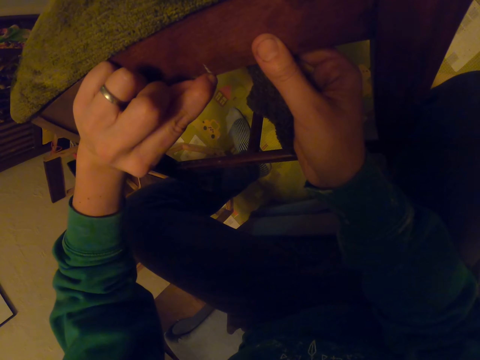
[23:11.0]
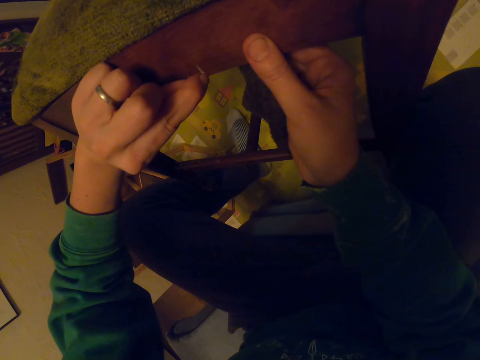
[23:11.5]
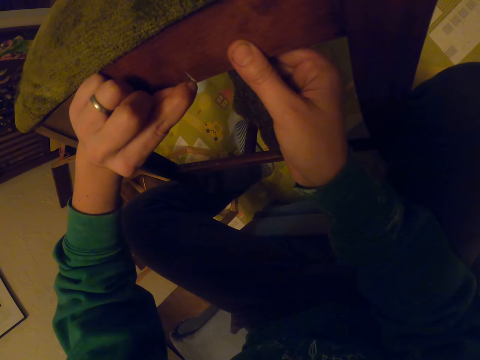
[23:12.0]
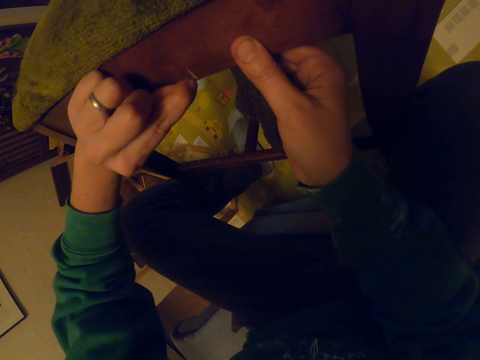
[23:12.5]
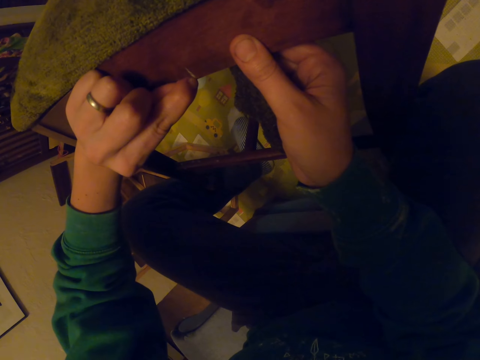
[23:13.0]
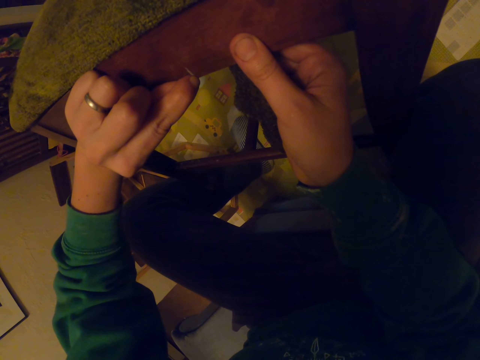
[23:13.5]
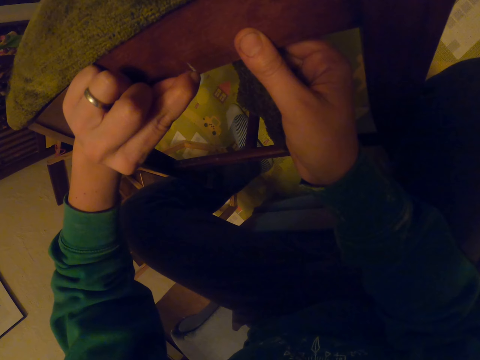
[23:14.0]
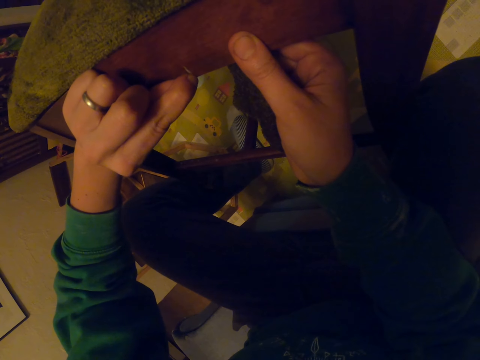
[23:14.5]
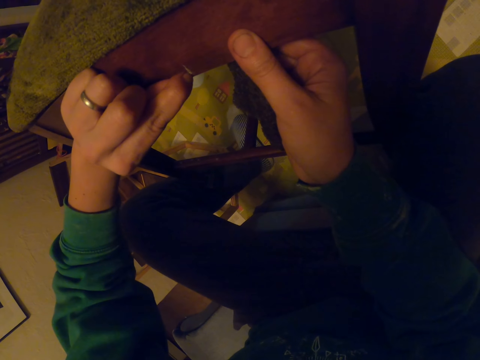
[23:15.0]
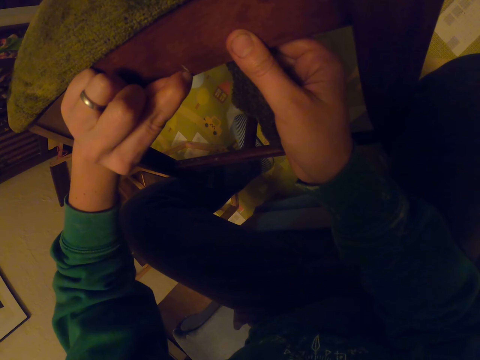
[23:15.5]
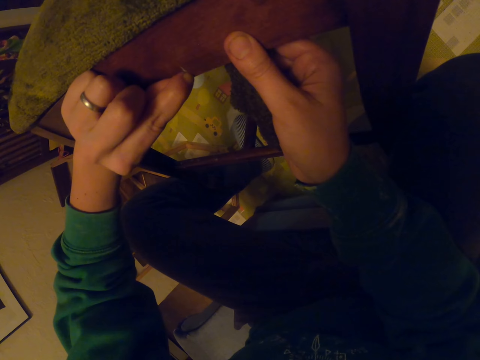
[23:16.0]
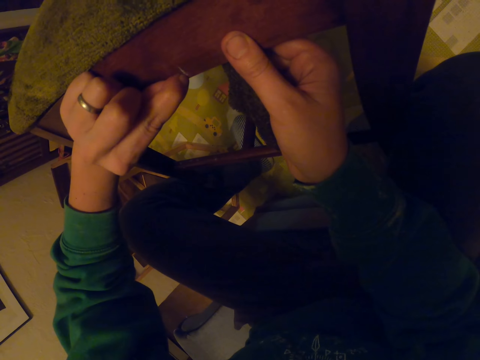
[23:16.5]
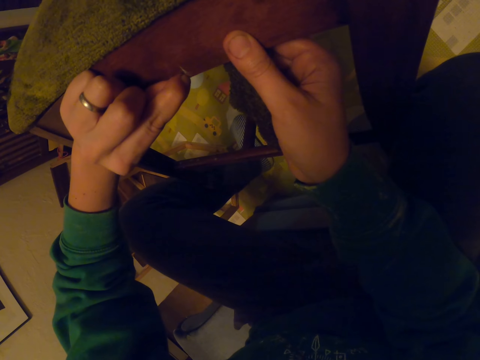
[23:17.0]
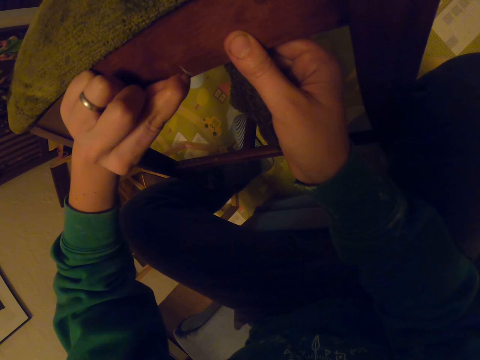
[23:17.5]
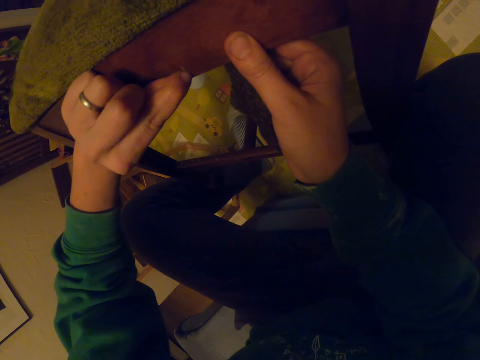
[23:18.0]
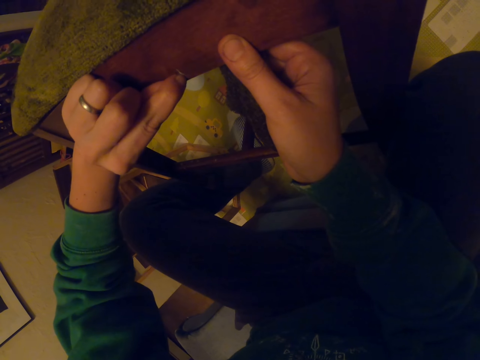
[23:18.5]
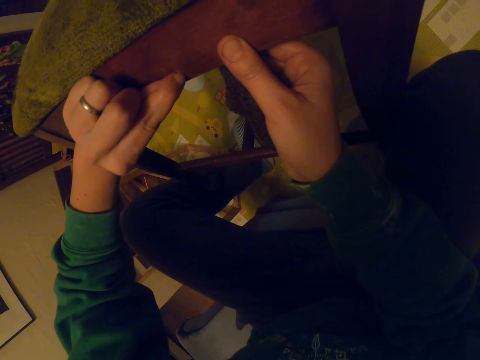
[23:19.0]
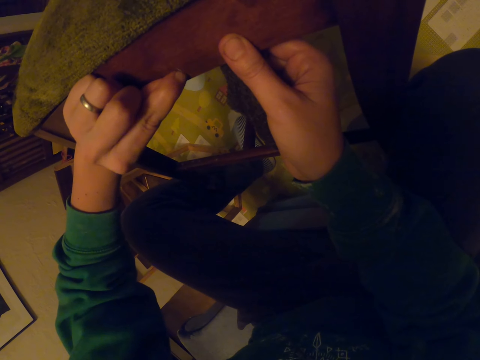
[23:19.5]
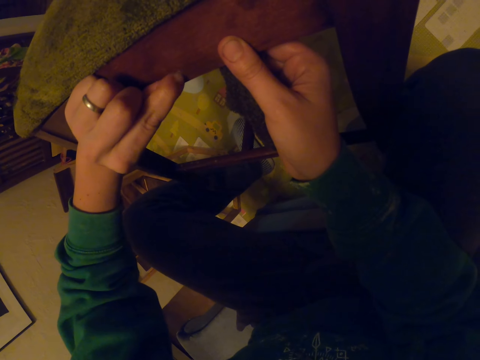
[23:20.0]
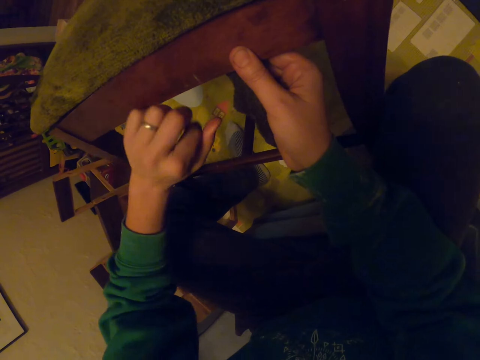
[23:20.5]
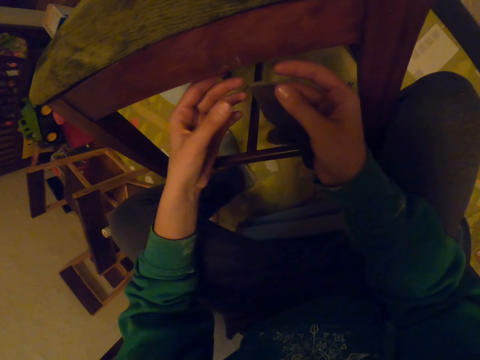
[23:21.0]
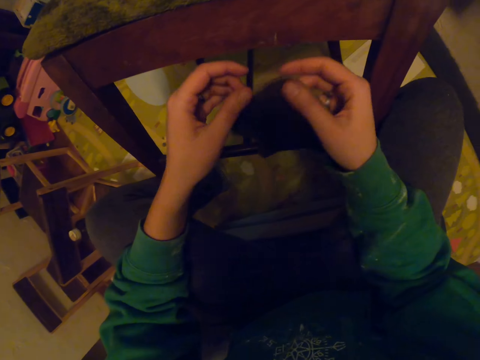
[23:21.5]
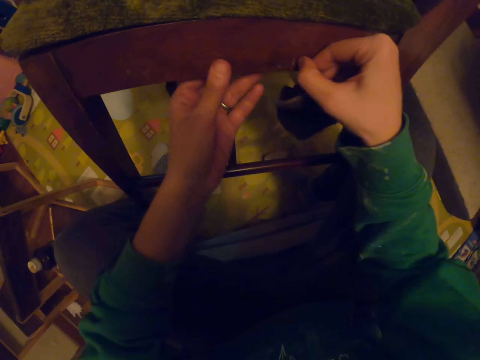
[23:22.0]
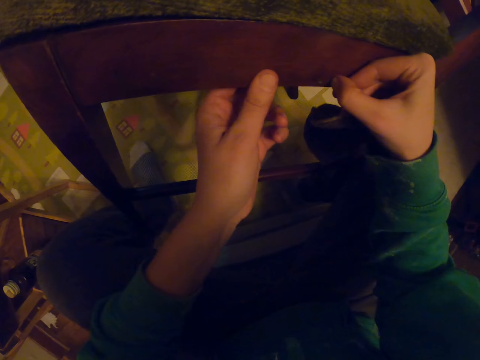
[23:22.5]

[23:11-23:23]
The camera wearer is scrubbing the chair with his hands.

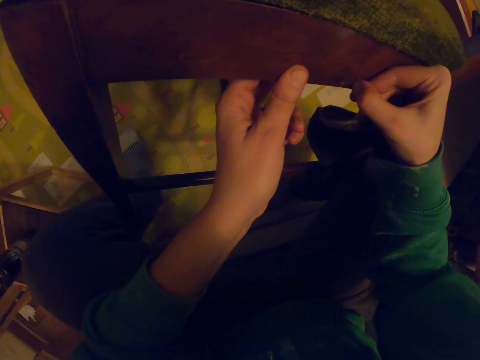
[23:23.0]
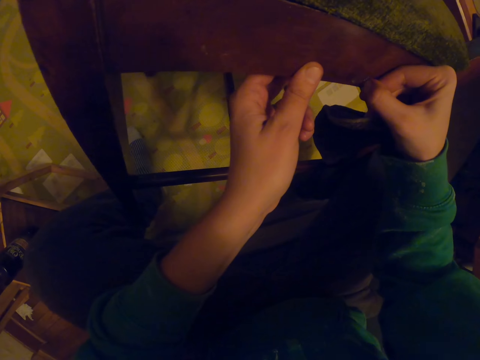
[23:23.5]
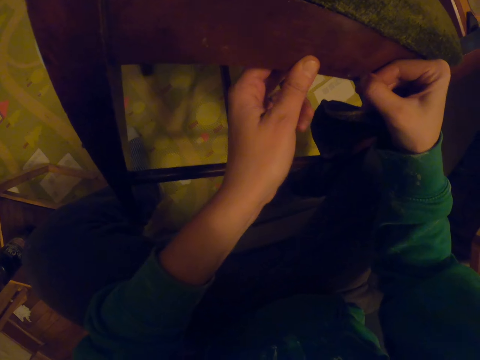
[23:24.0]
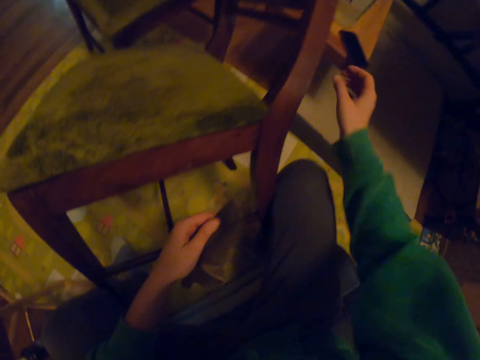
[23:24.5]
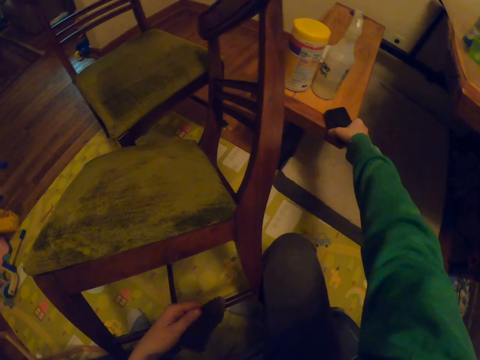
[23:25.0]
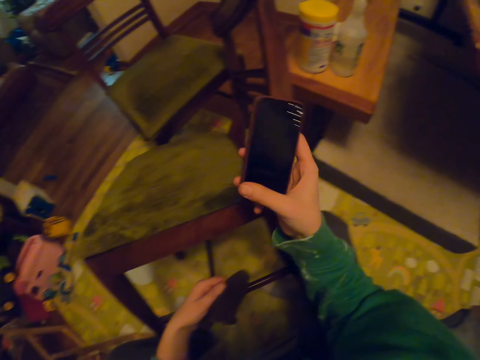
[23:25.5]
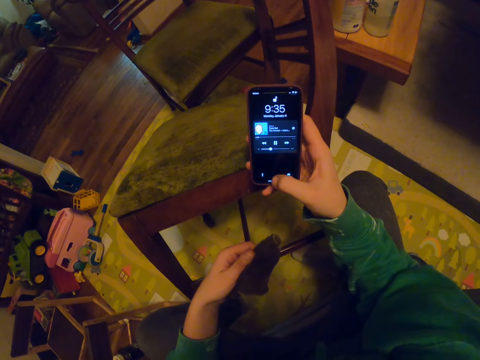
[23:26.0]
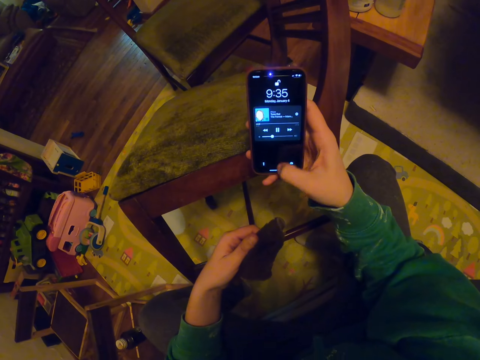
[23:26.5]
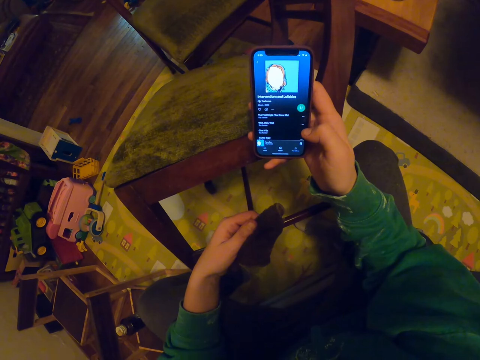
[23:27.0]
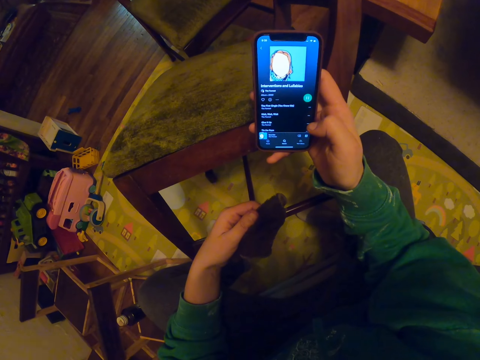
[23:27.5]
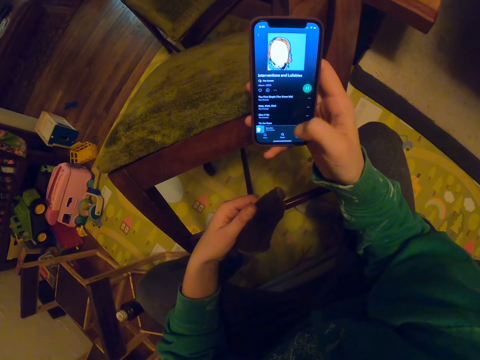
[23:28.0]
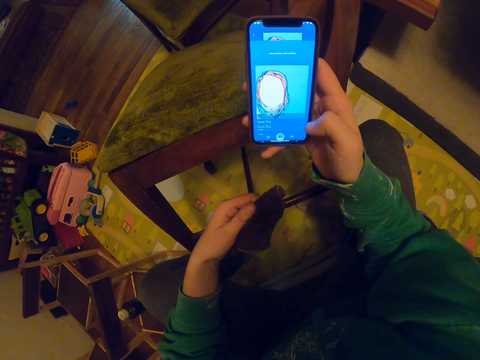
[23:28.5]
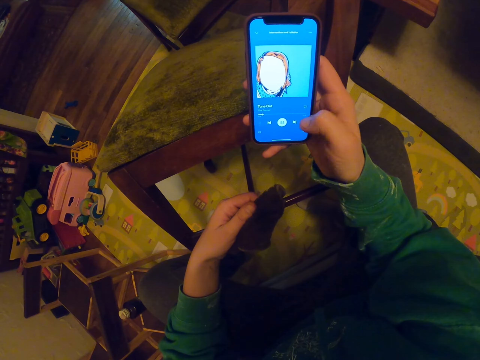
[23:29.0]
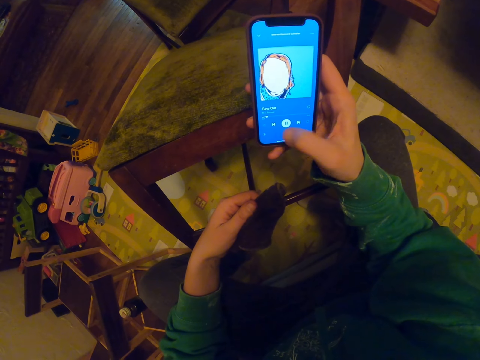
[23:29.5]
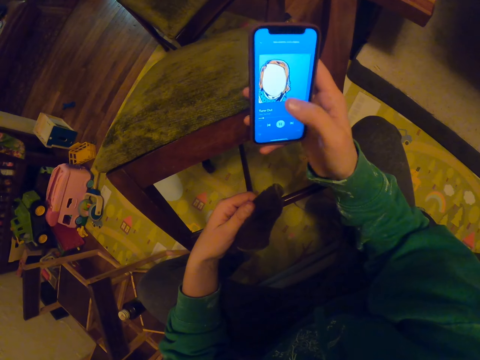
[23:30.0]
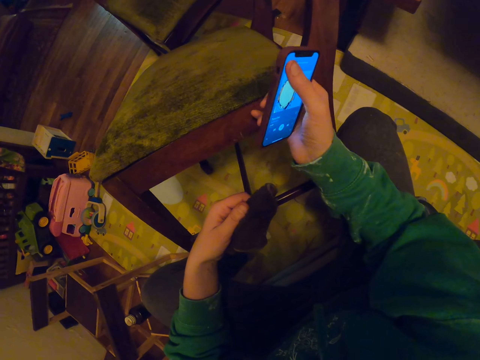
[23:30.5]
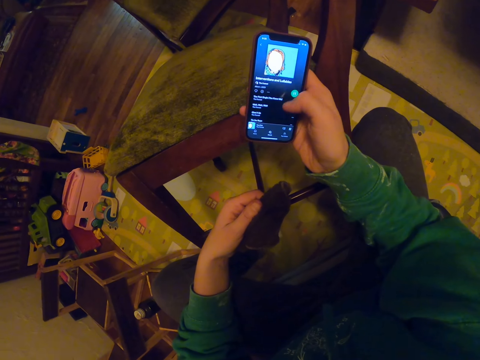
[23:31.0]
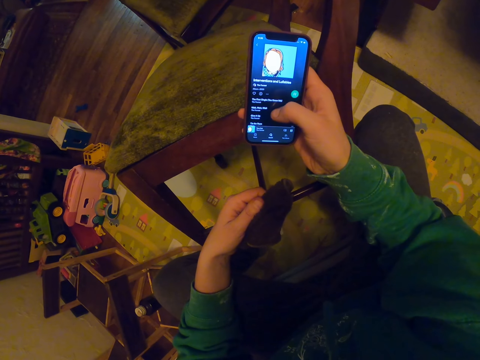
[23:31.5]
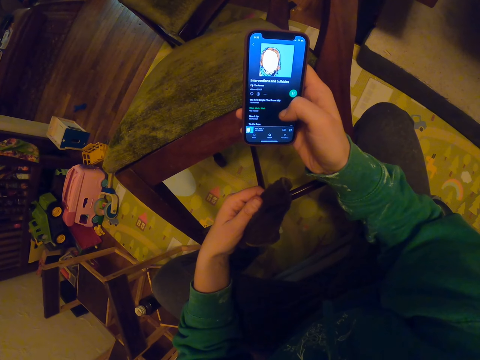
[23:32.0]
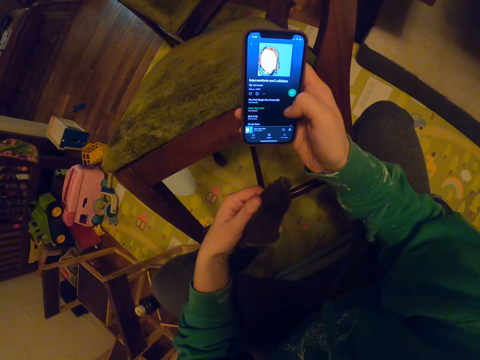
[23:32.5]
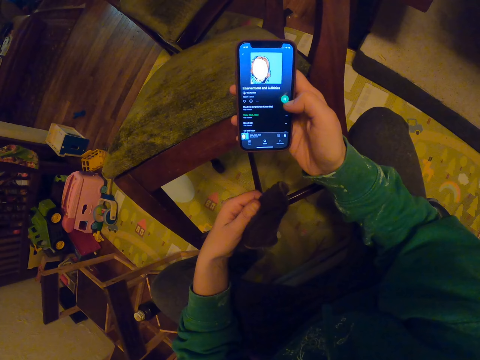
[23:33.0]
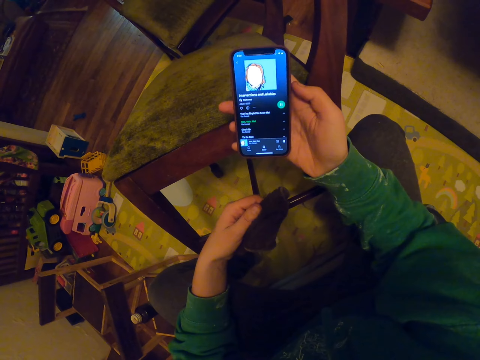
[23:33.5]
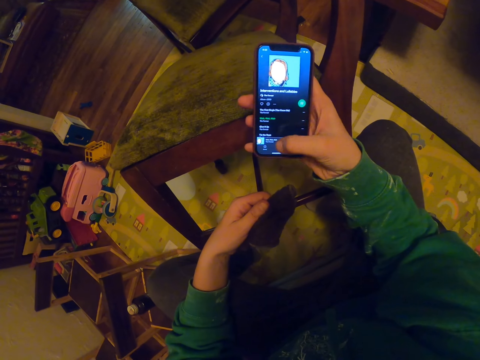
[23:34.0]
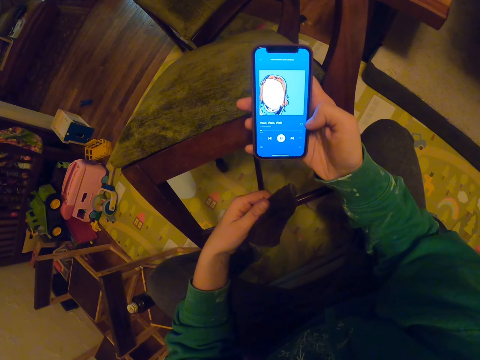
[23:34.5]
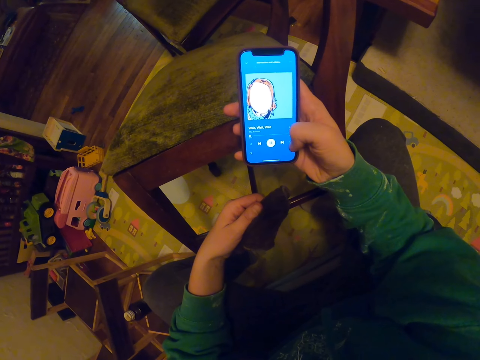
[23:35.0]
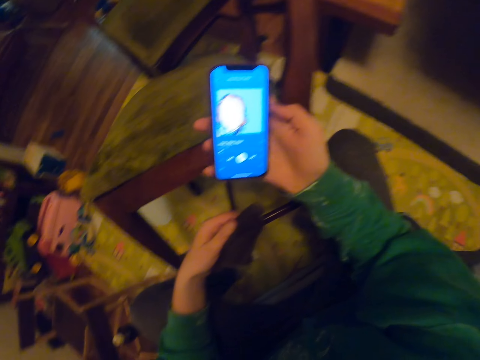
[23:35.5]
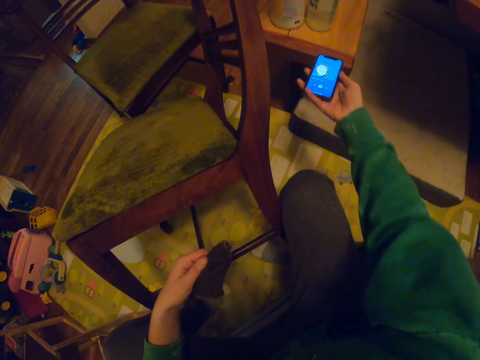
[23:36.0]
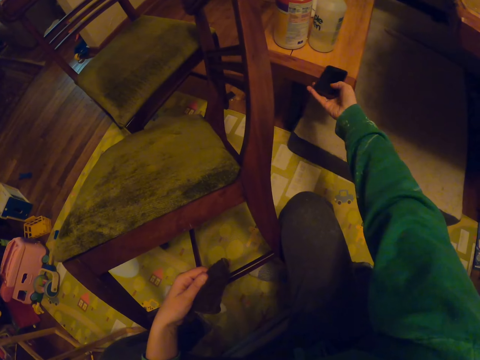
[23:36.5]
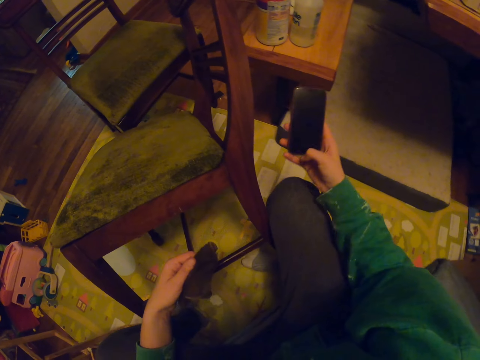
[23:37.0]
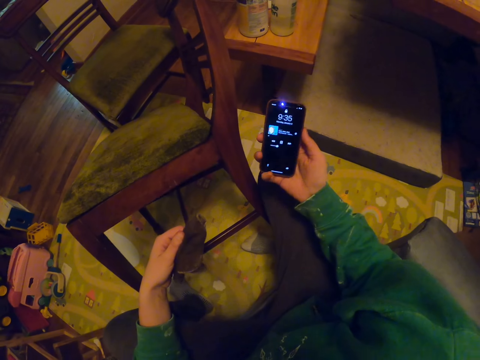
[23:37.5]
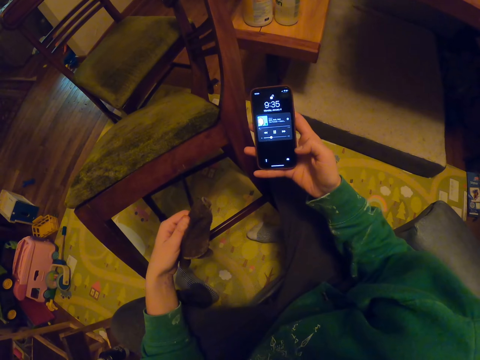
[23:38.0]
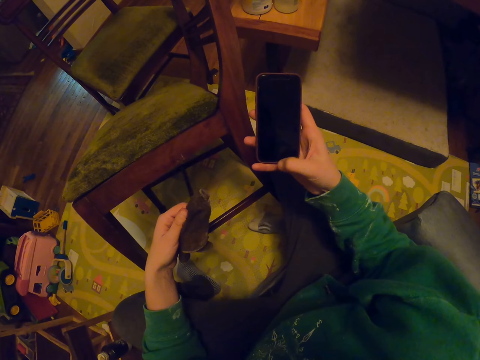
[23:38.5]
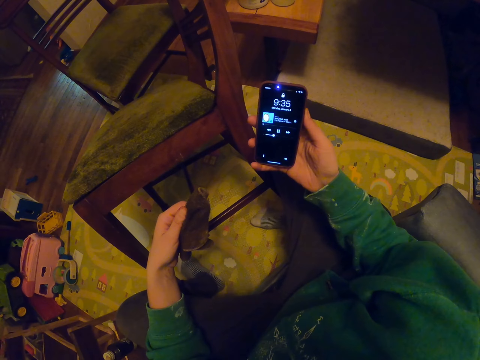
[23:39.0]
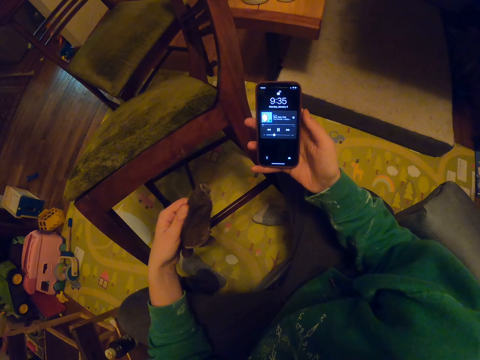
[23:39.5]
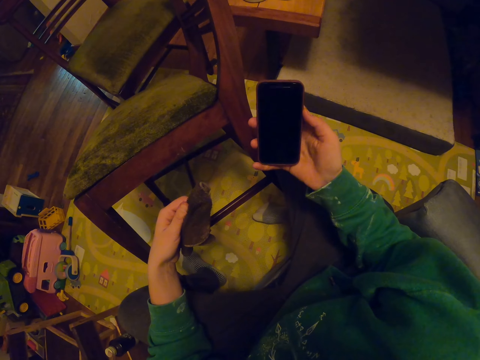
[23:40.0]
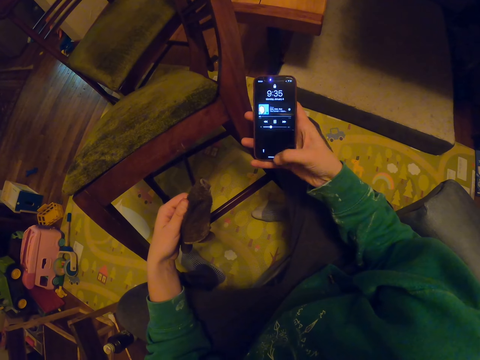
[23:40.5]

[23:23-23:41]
The camera wearer picks up a phone from the table. They operate the phone. They change the music in their phone.
